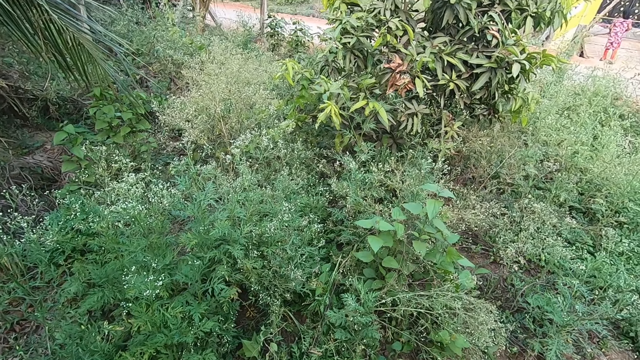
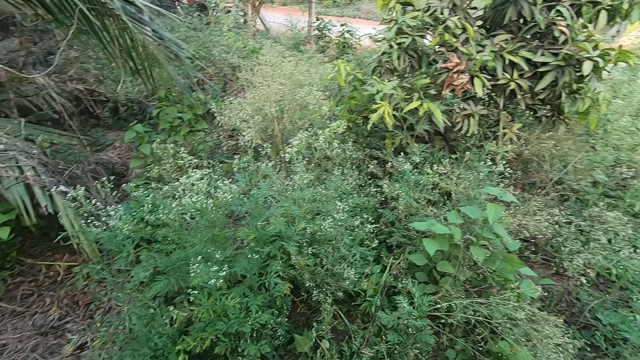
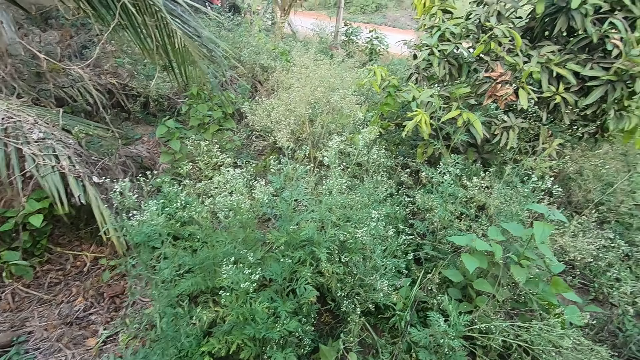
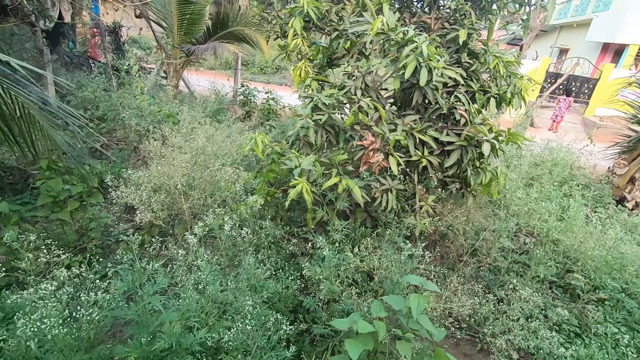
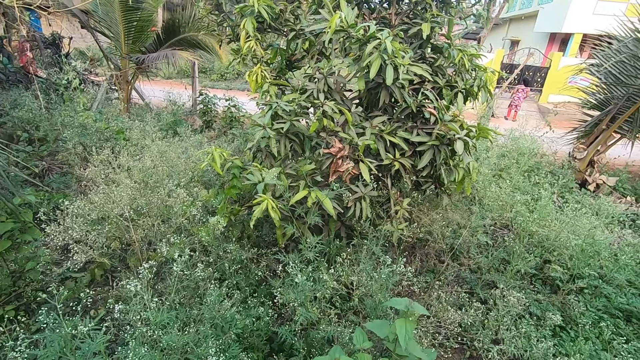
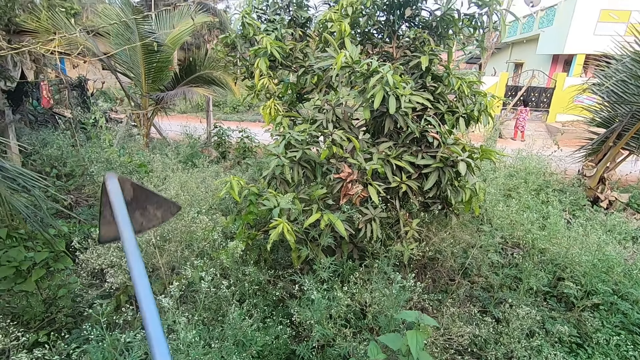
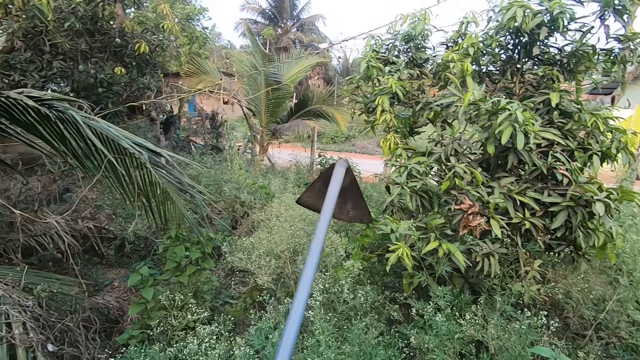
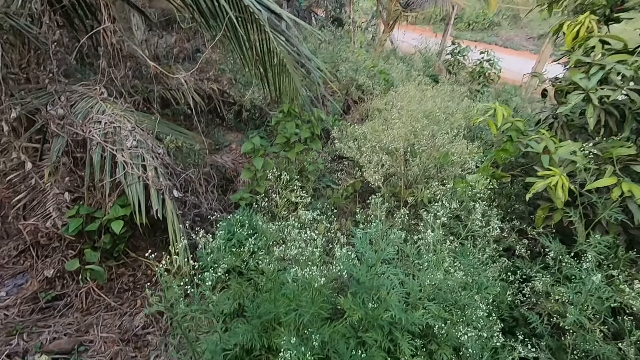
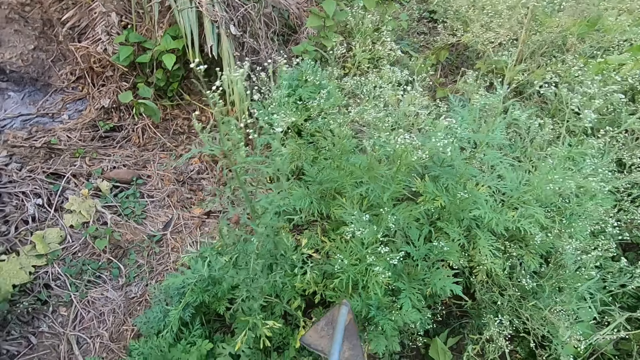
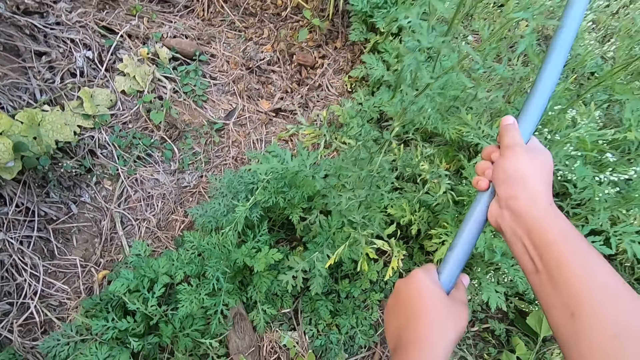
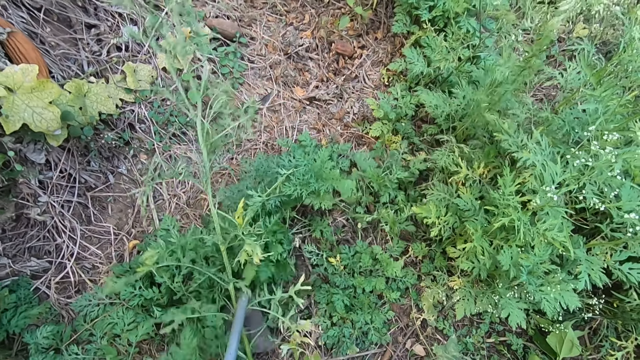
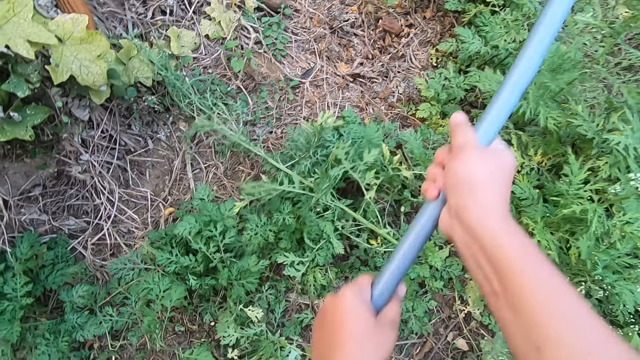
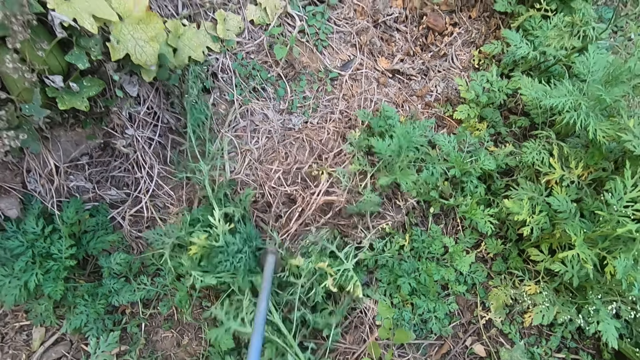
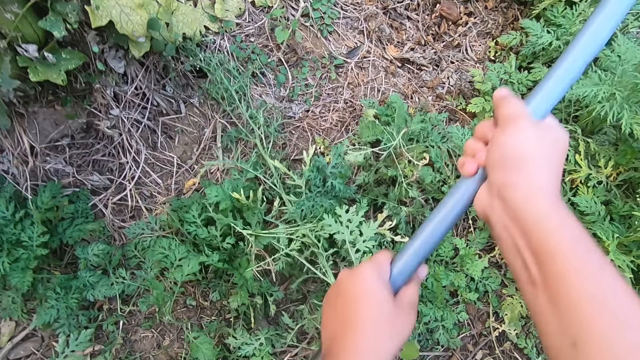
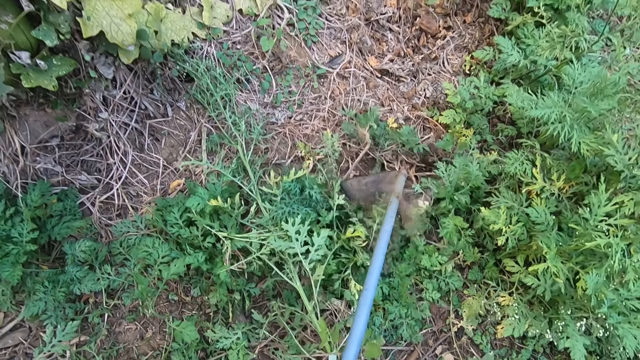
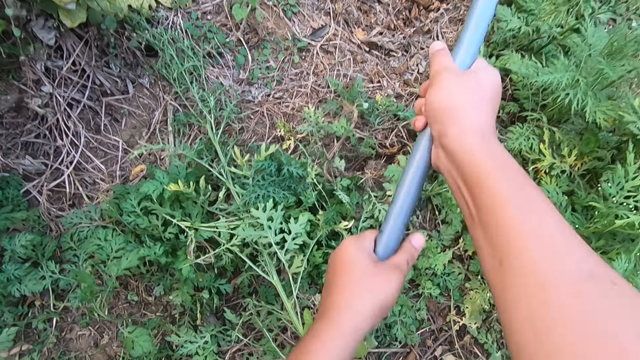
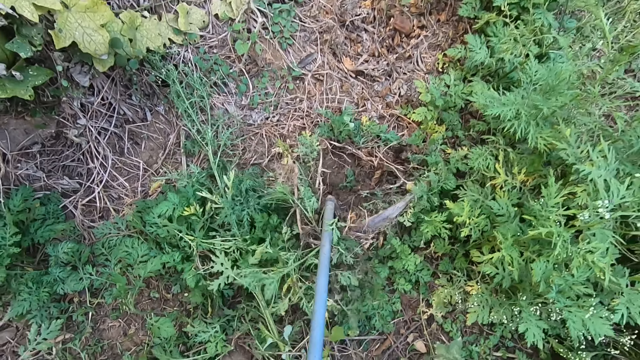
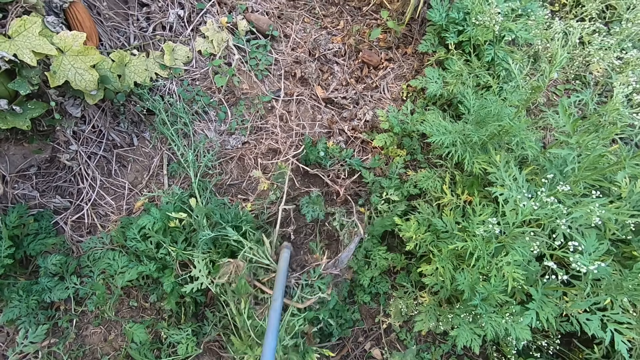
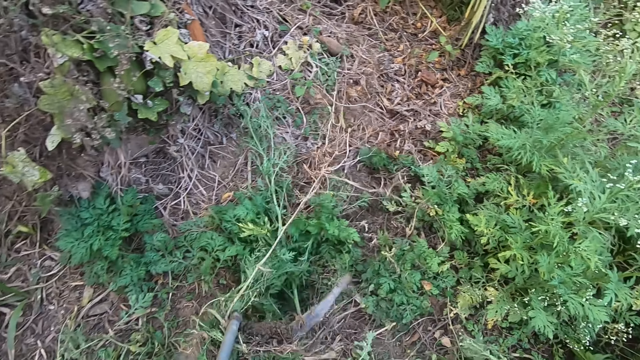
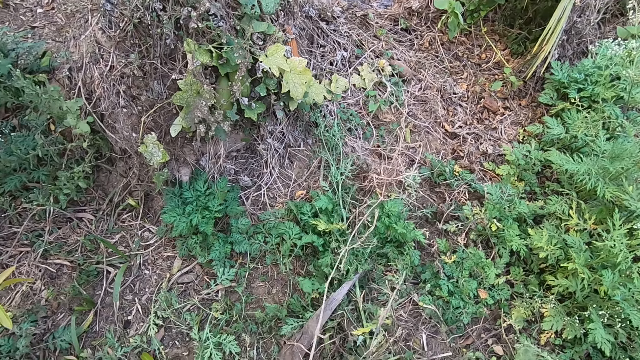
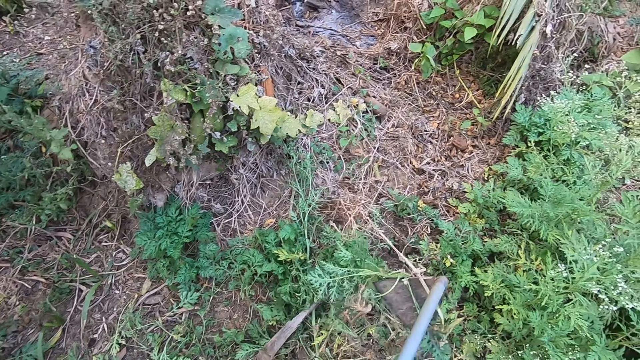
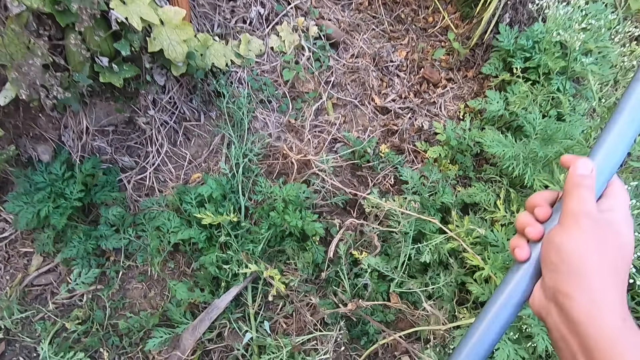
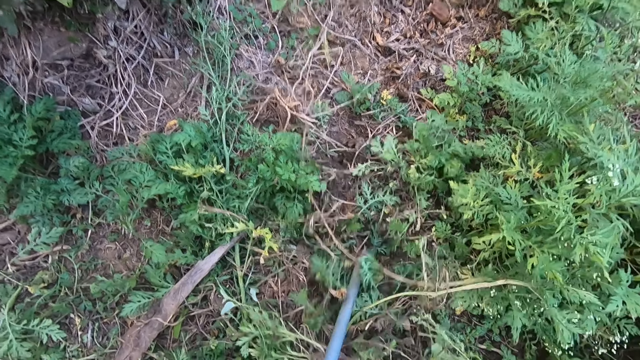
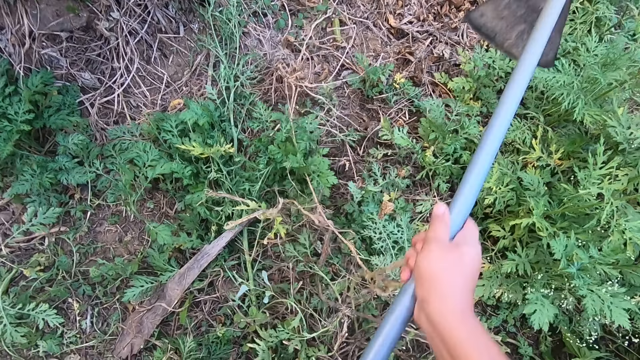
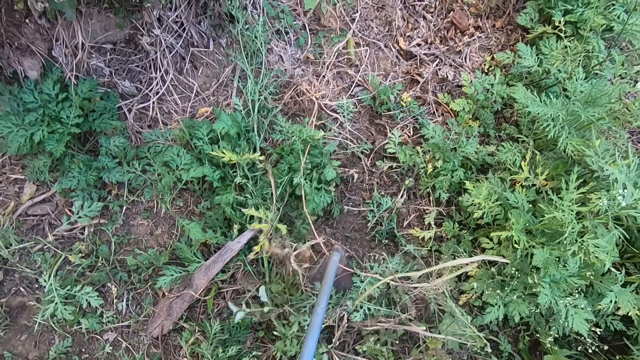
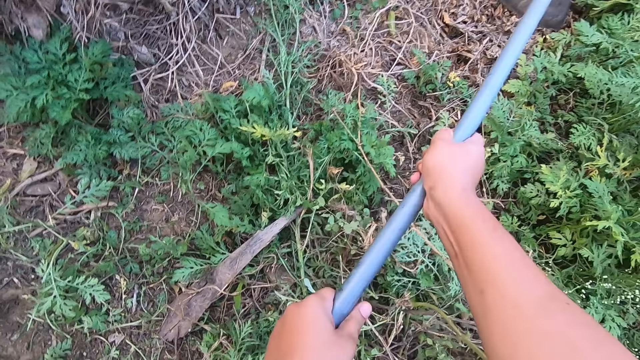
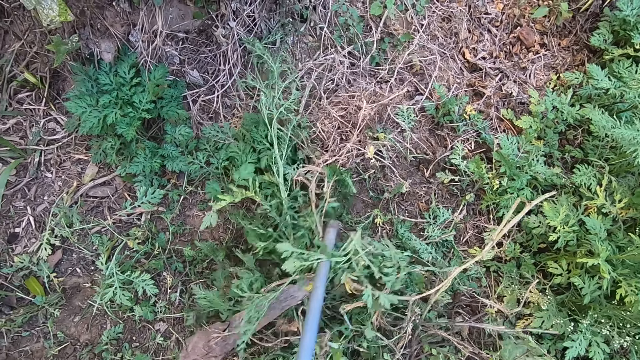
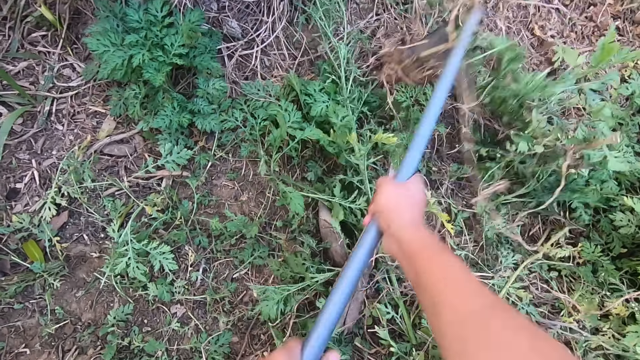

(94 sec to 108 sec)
A lady sweeps the driveway. The camera wearer looks around the farm. They clear the farmland with the hoe. They dig out weeds with the hoe. They uproot weeds with the hoe. They dig out weeds with the hoe.

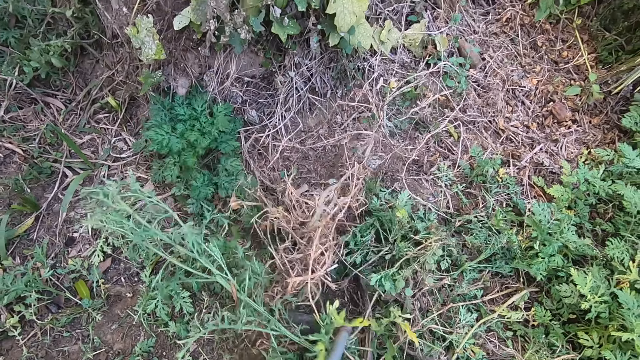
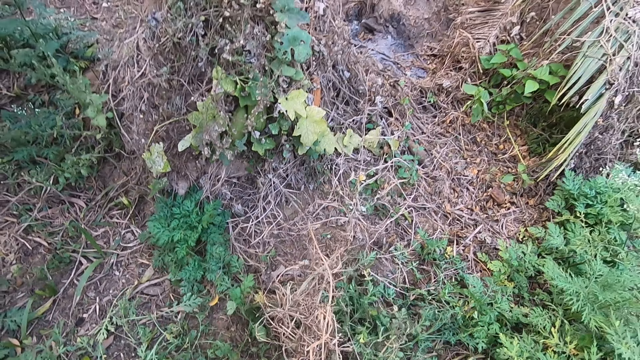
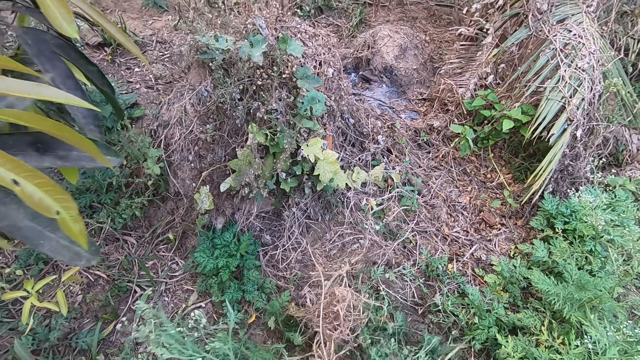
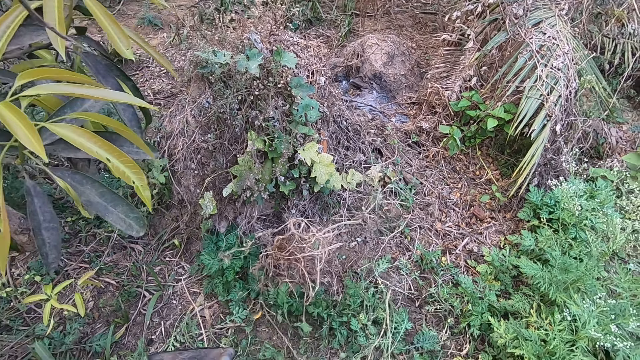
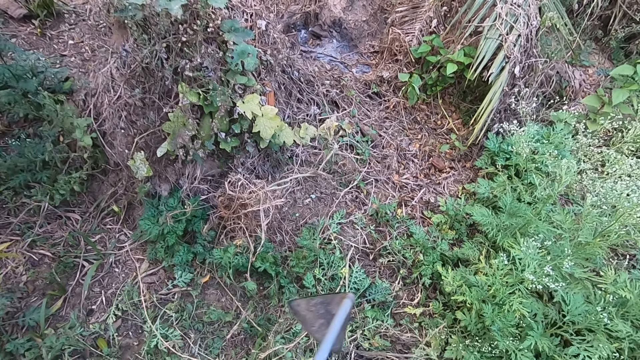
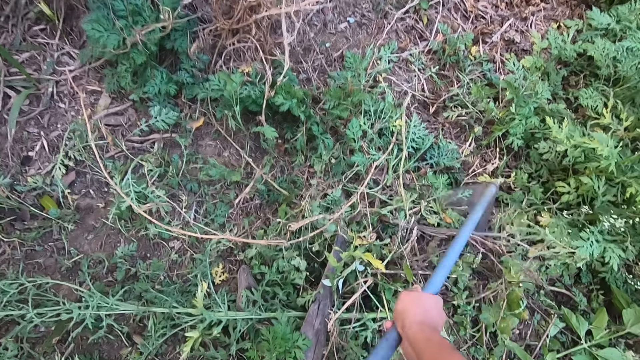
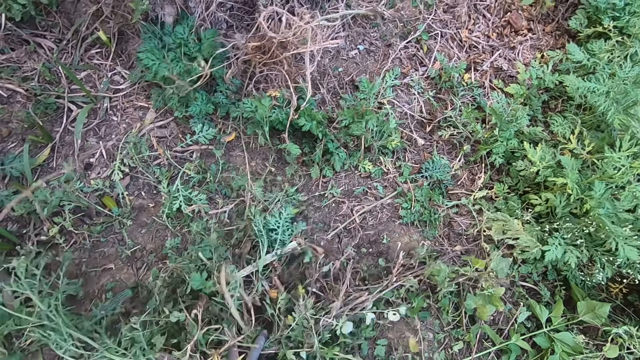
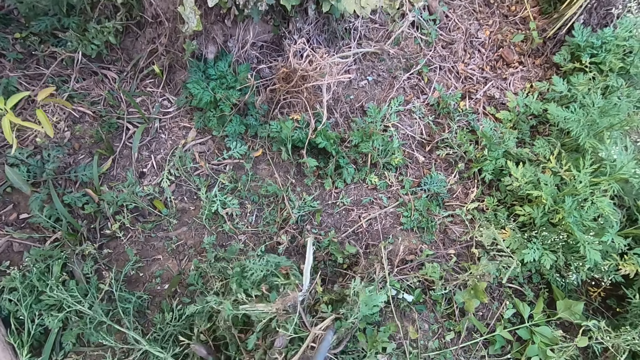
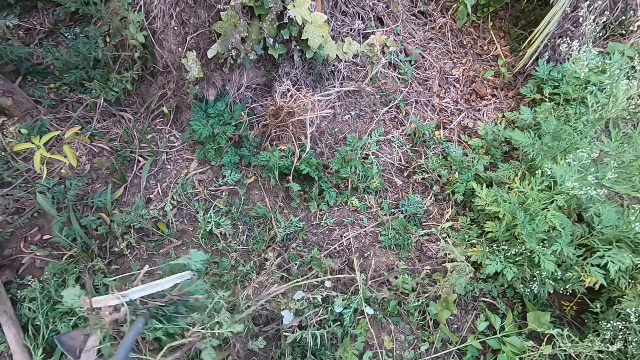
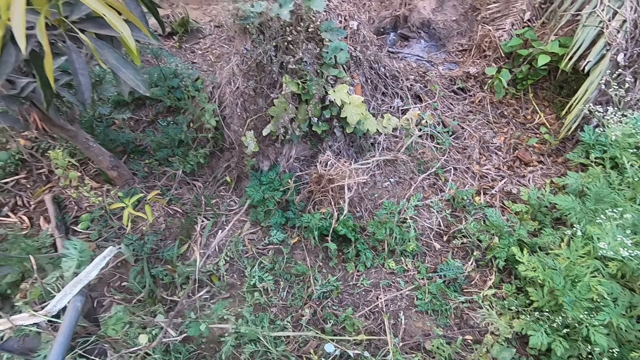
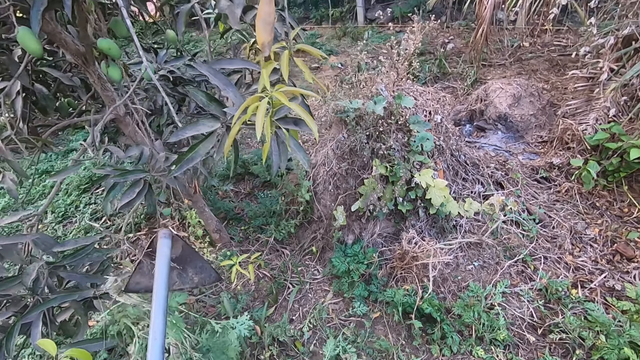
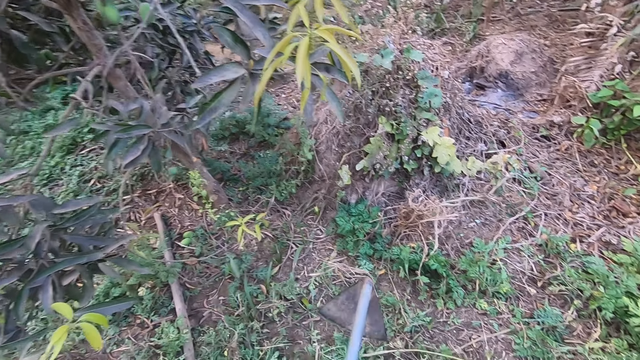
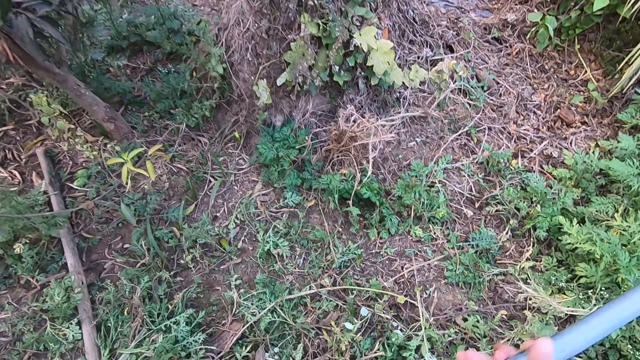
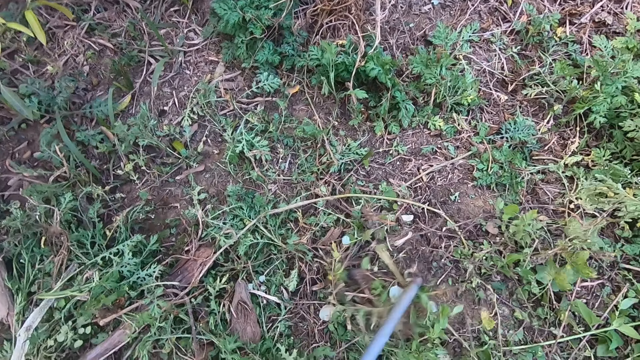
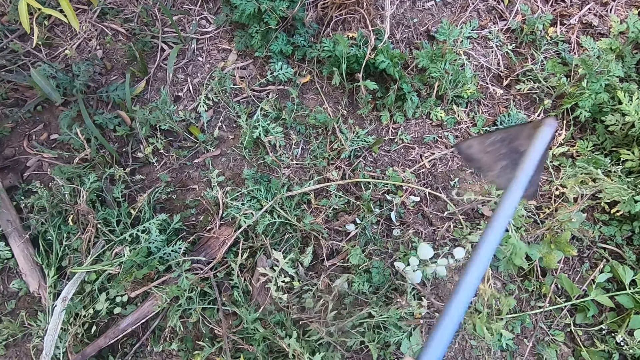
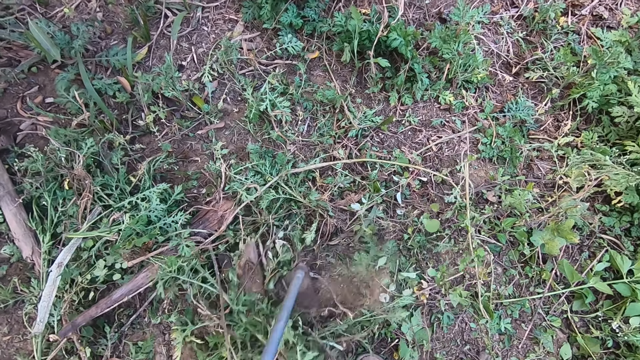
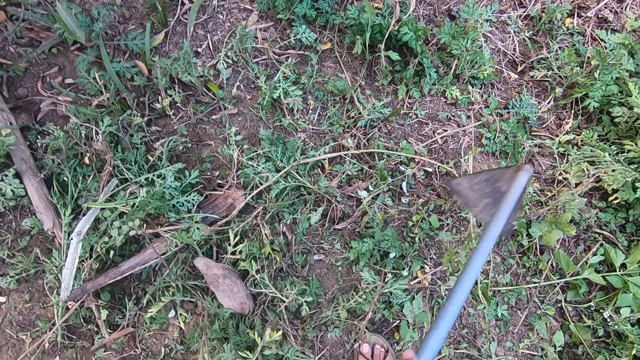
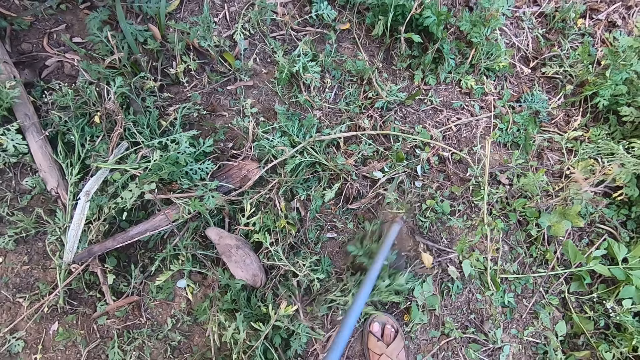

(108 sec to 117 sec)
The camera wearer looks around the farm. They put weeds together. They dig out weeds with a hoe.
